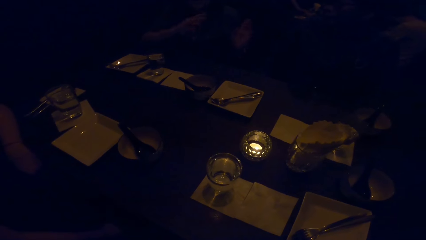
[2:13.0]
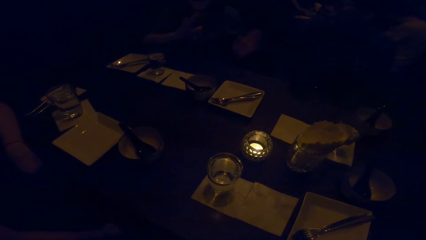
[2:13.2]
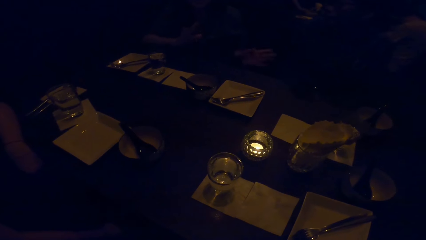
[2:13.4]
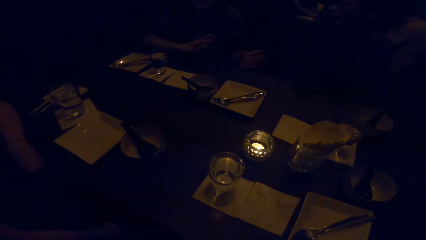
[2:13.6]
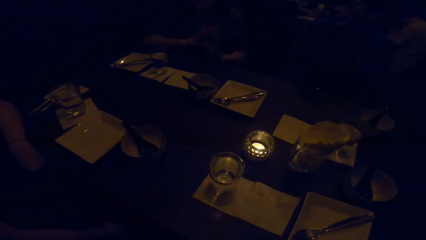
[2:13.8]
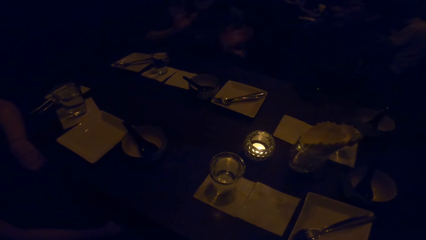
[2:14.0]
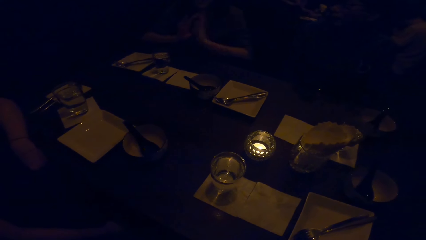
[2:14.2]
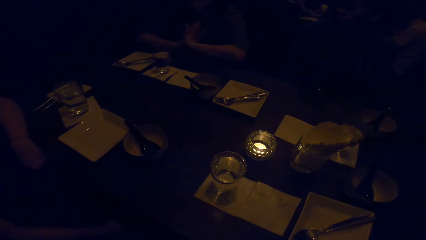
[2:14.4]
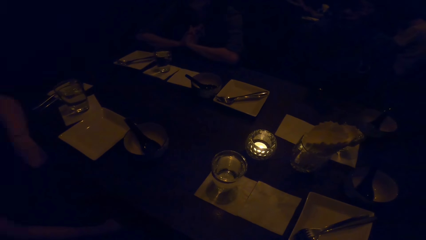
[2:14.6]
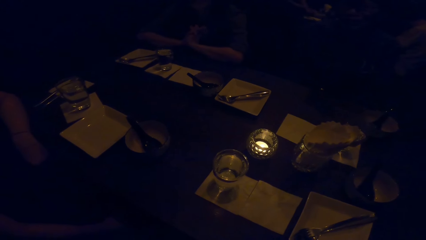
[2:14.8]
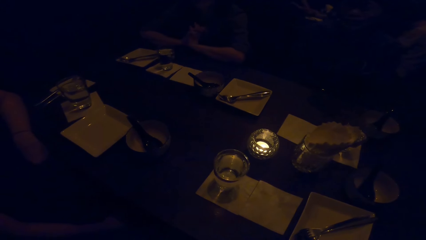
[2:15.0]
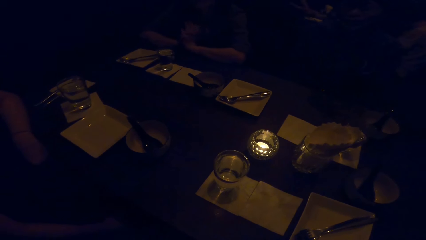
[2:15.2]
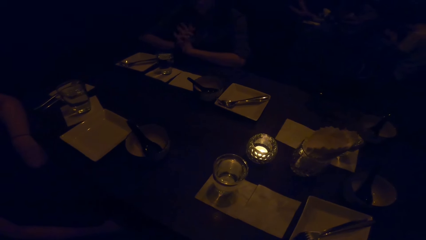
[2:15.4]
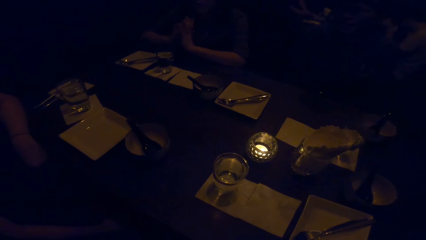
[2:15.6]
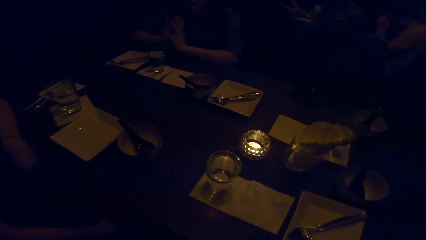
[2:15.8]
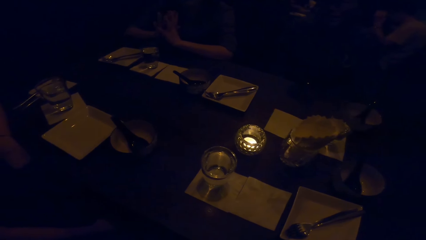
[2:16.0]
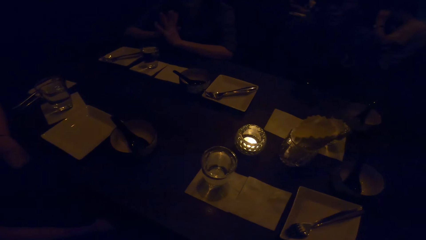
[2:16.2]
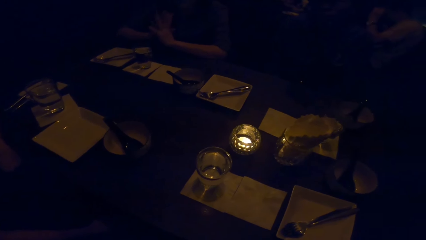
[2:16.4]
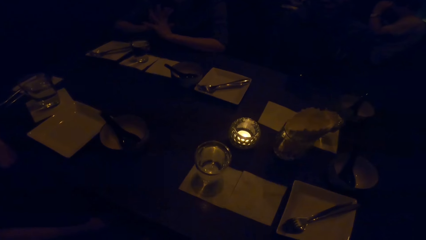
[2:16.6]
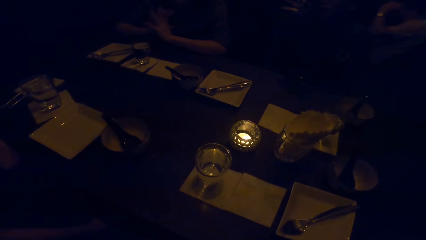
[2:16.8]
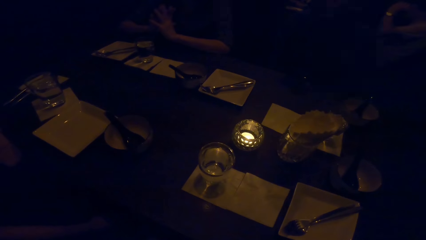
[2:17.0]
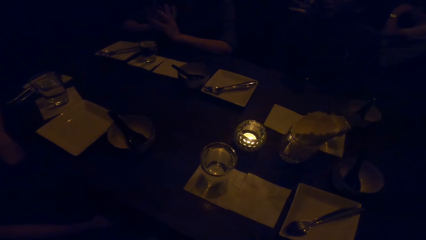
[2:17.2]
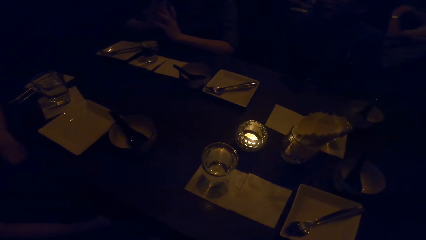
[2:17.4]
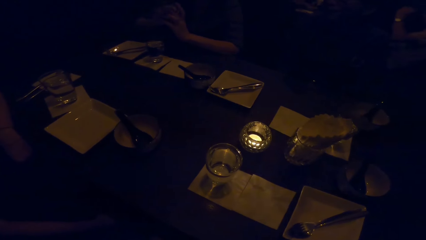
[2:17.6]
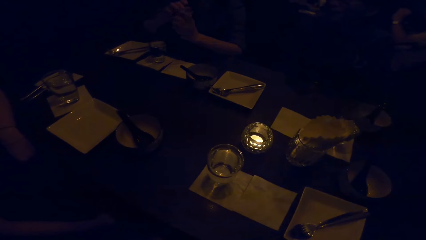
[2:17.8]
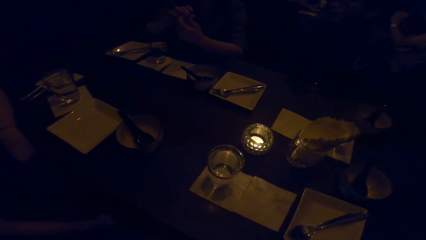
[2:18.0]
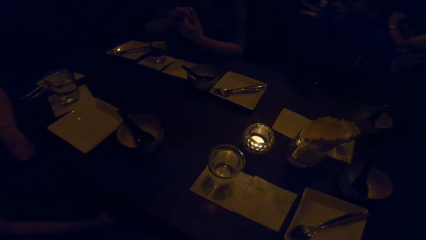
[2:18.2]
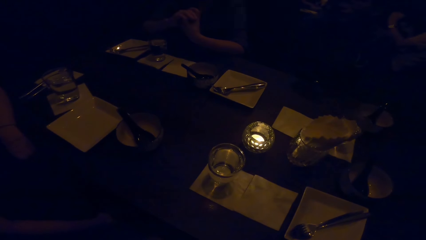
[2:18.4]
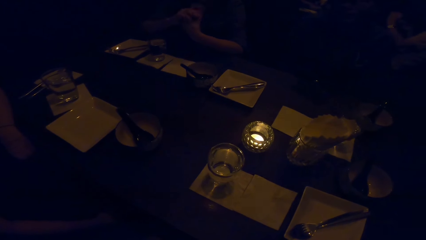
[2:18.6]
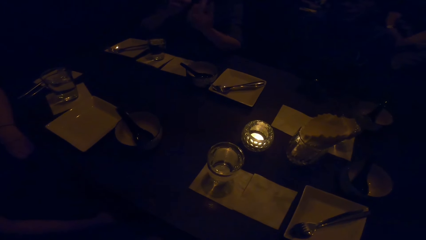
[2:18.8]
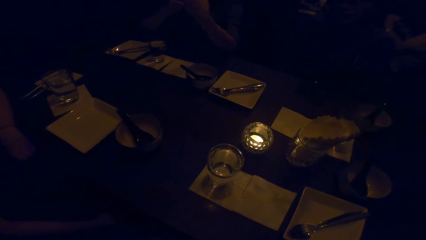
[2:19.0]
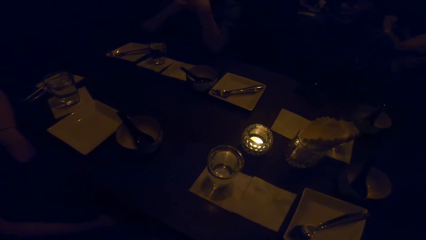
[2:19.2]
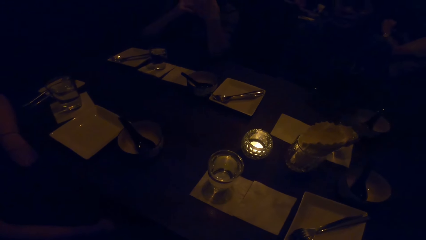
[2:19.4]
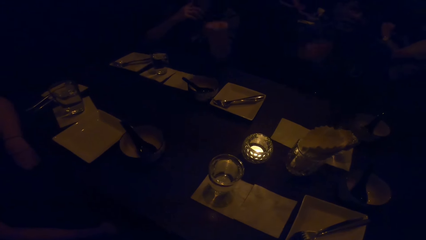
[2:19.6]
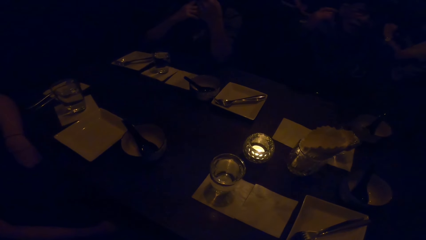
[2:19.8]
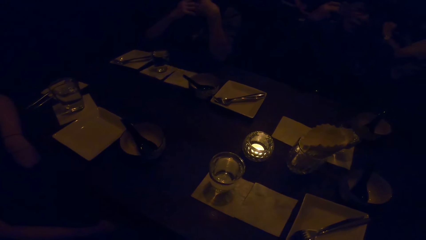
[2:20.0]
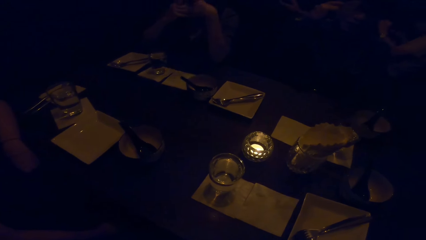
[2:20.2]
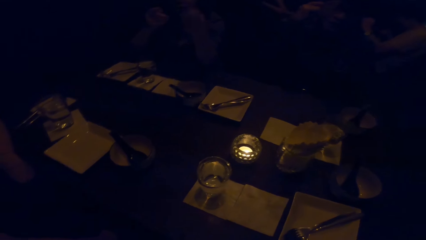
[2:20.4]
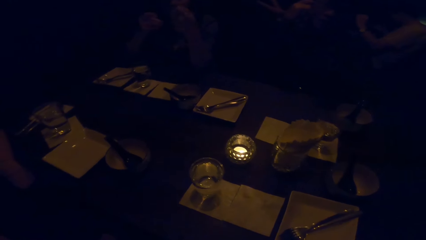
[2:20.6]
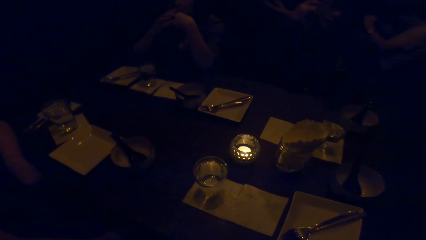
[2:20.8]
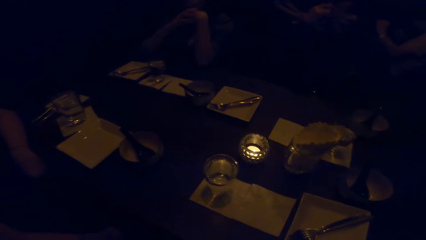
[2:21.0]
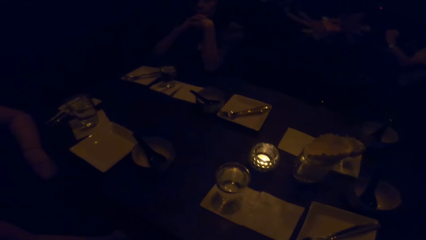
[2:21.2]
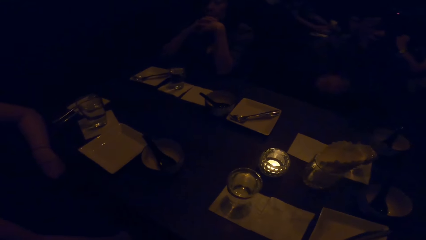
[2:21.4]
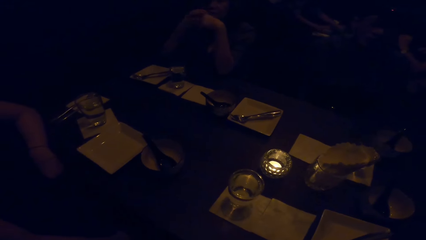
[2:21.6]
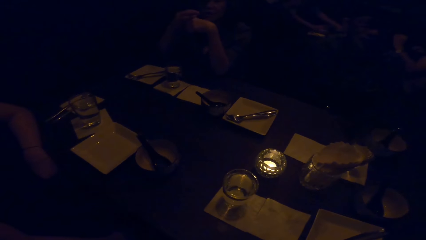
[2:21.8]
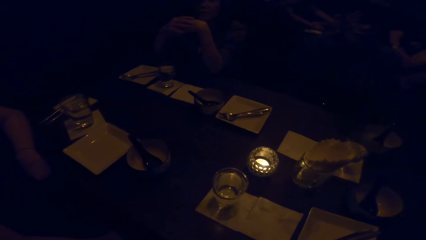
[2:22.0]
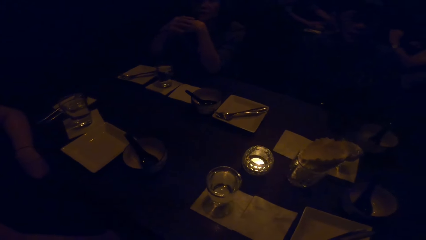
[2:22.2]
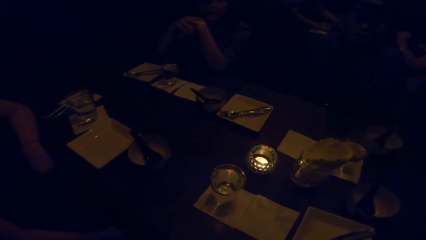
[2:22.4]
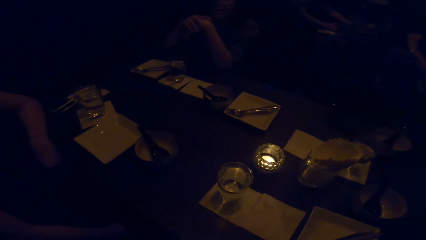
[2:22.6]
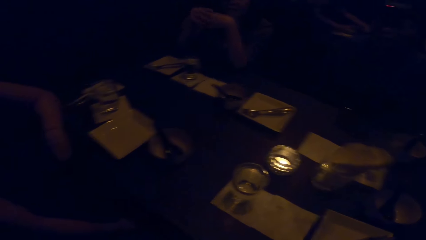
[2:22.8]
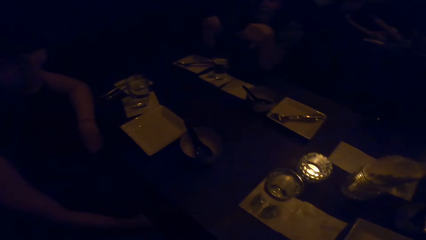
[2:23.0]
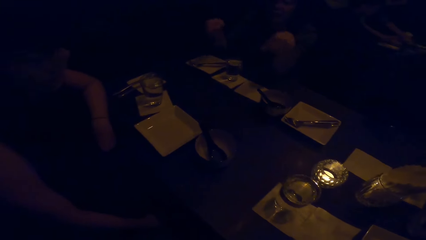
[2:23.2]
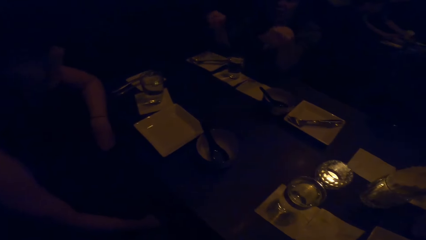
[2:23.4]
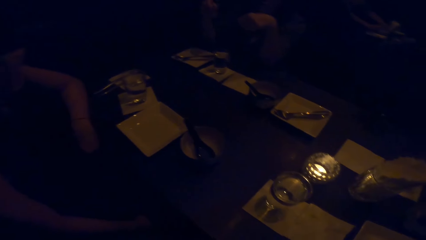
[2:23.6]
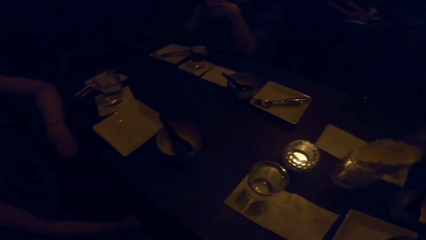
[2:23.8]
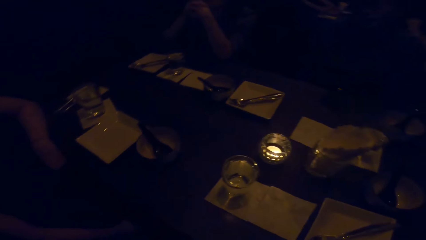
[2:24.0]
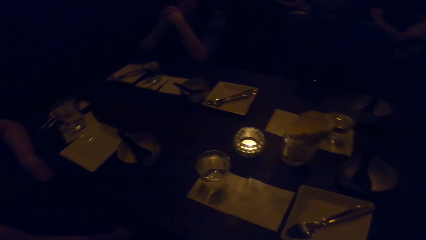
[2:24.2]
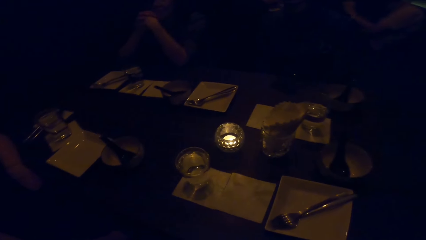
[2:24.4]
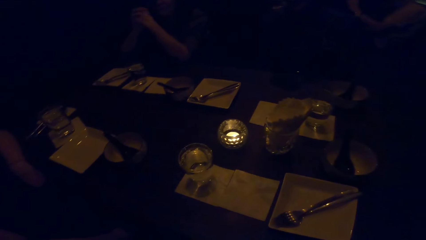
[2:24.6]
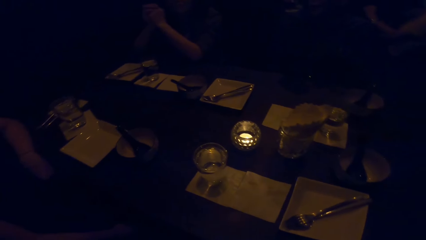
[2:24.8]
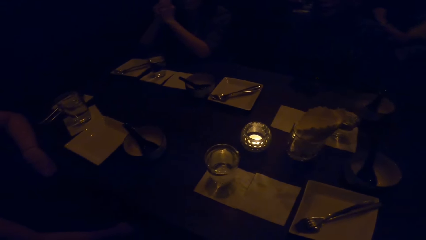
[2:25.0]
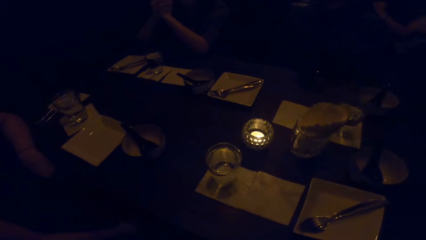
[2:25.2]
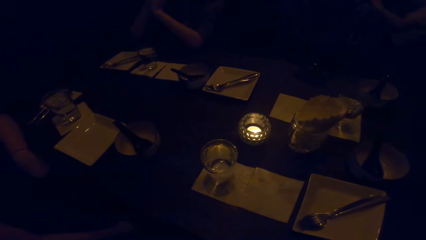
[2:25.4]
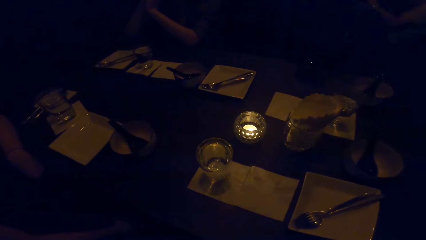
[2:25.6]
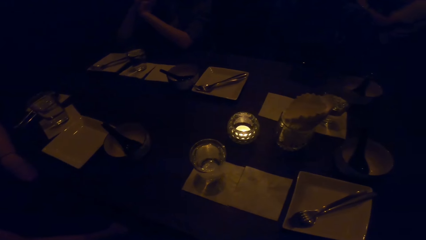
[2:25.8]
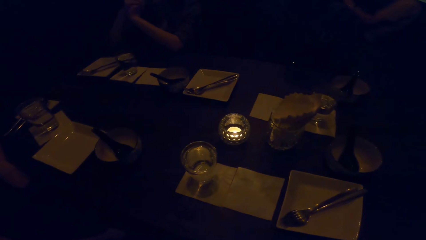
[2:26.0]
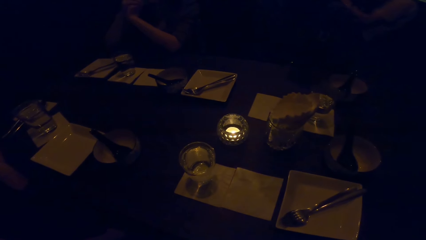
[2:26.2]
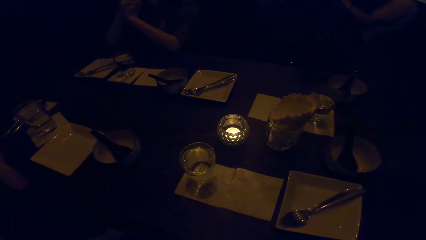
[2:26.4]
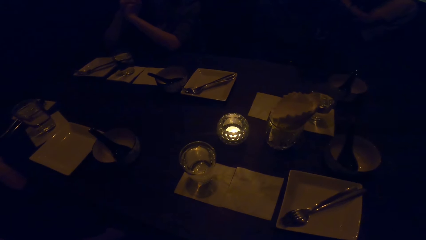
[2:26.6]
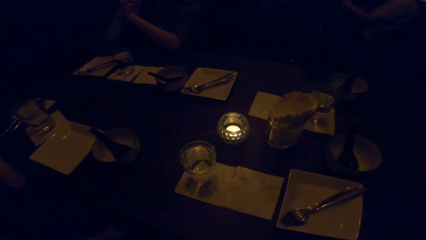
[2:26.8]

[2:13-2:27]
A woman puts her hands together. The woman supports her hands on the table. The woman gestures her hands. A person touches part of the body. Another person serves the food.

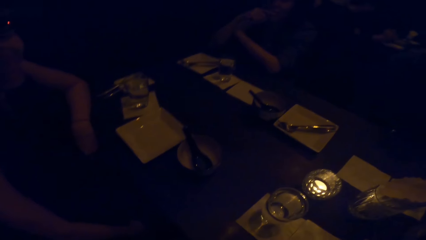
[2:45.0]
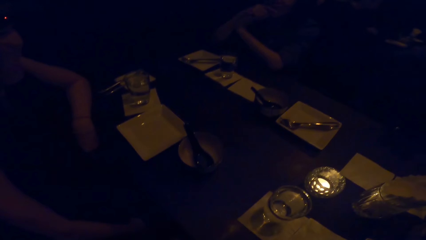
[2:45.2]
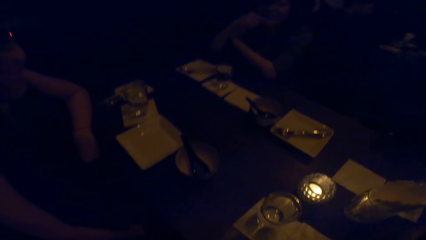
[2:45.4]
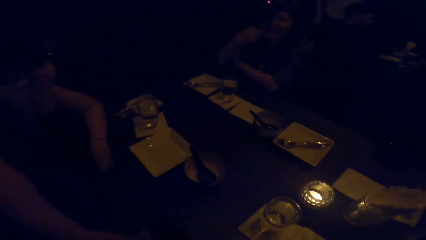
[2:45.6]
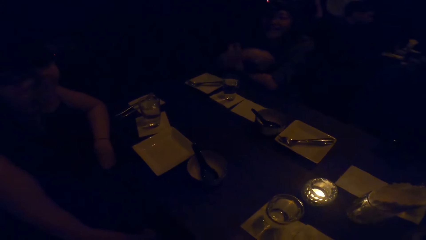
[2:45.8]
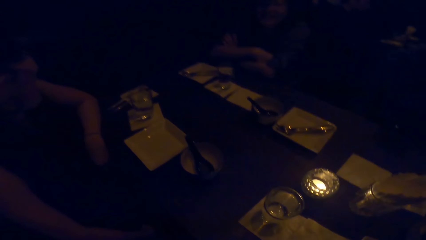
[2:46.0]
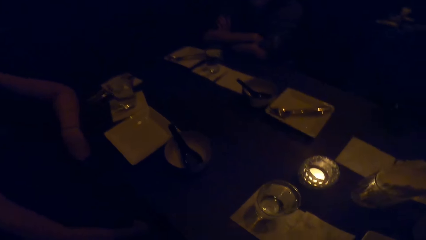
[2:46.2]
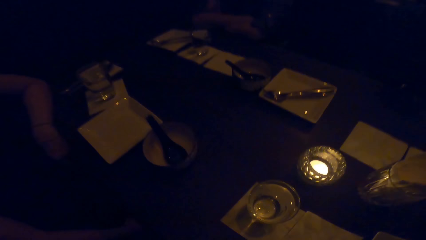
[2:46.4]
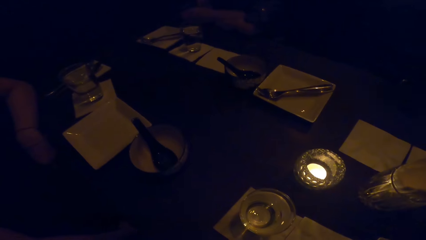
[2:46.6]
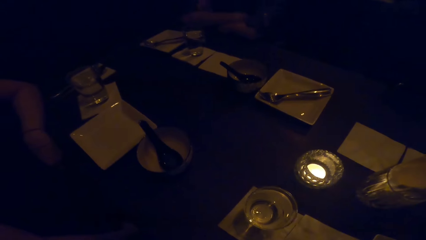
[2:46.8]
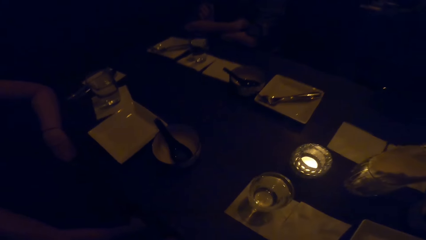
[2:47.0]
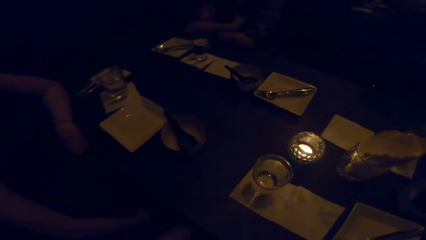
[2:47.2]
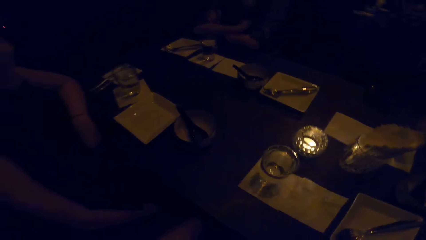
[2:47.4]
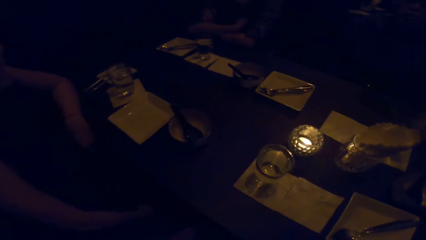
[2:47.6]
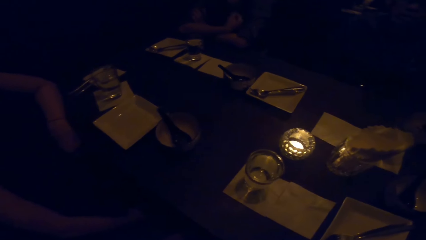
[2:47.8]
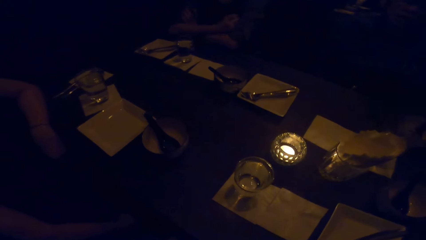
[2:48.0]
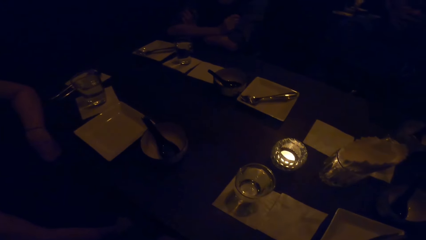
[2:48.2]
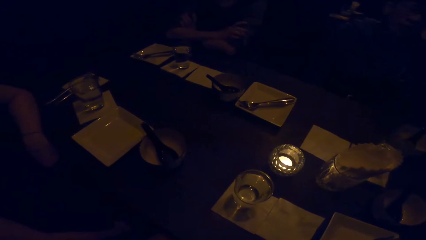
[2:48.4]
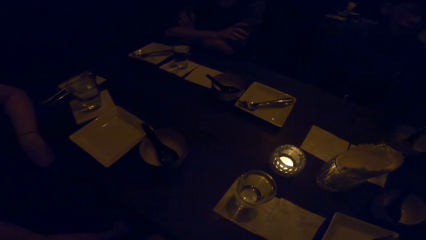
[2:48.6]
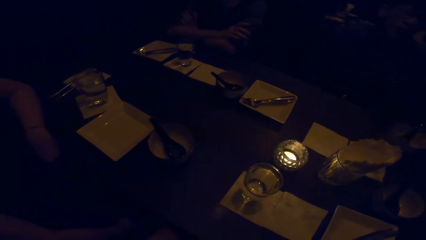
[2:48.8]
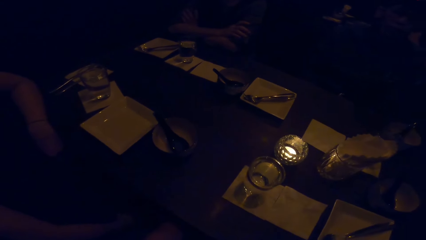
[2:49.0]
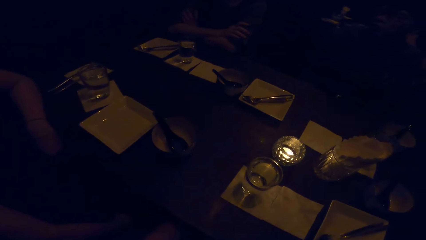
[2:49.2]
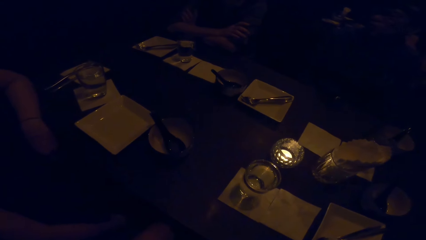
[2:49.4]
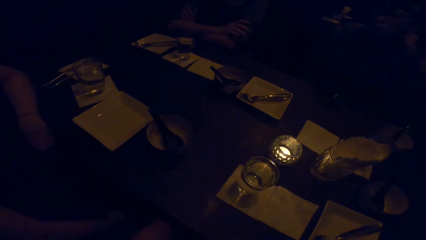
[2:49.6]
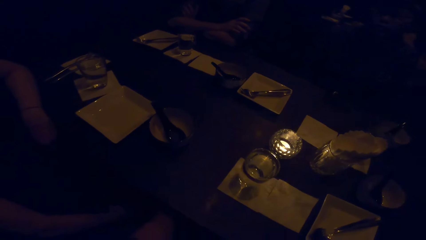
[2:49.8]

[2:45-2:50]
A woman crosses her hands. A person walks in the room.
